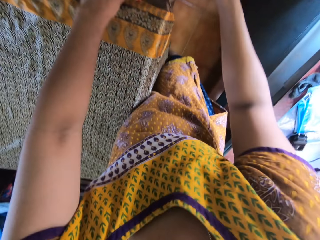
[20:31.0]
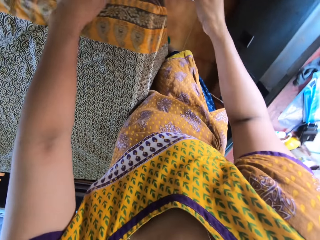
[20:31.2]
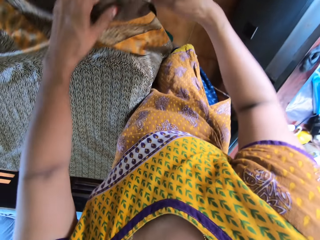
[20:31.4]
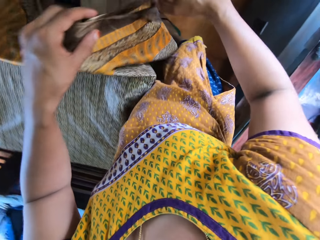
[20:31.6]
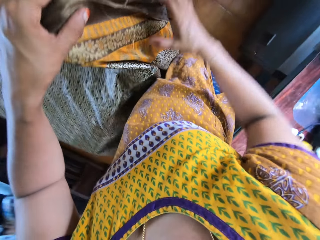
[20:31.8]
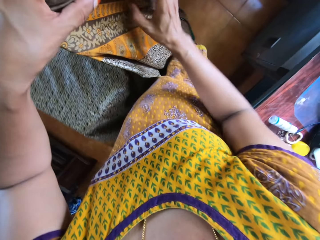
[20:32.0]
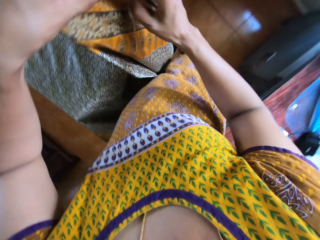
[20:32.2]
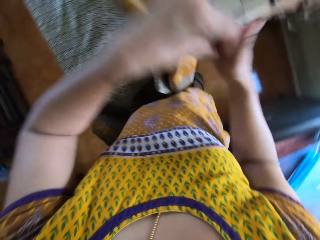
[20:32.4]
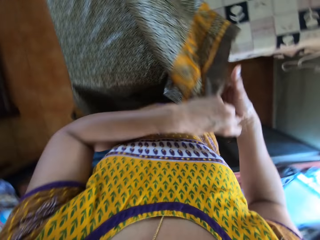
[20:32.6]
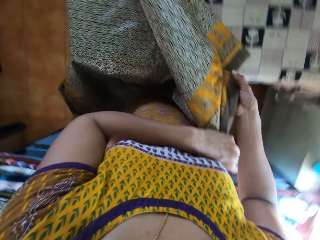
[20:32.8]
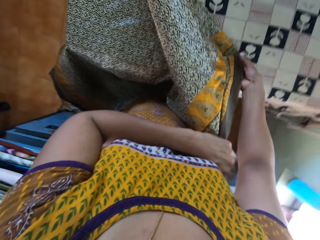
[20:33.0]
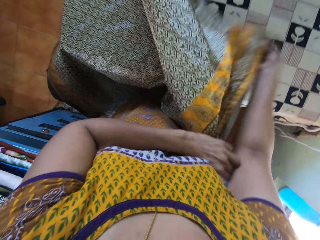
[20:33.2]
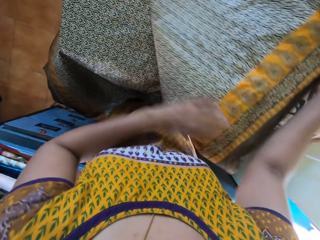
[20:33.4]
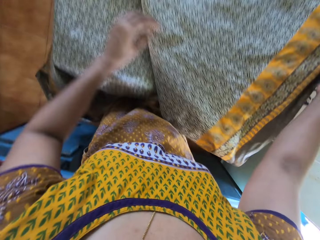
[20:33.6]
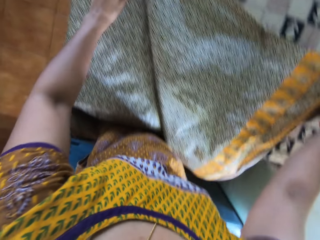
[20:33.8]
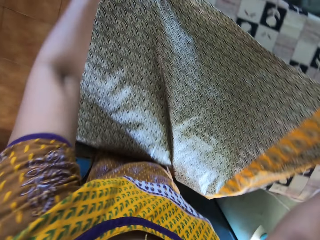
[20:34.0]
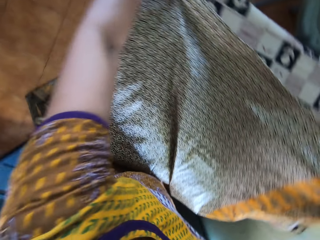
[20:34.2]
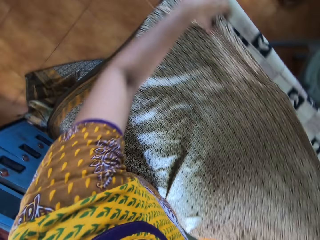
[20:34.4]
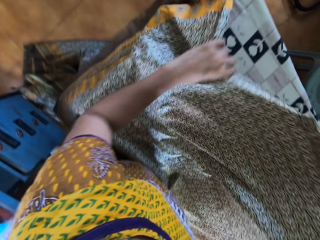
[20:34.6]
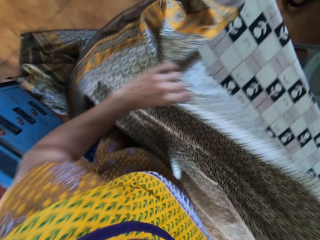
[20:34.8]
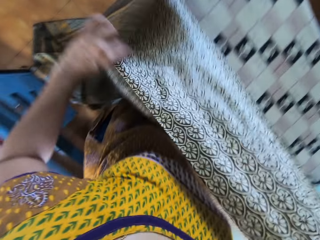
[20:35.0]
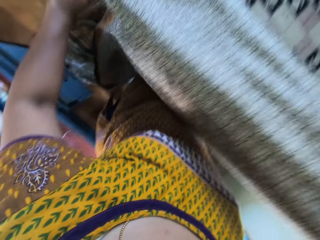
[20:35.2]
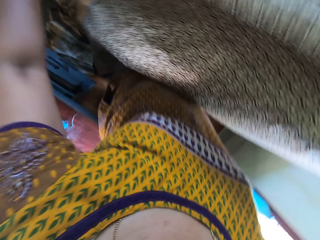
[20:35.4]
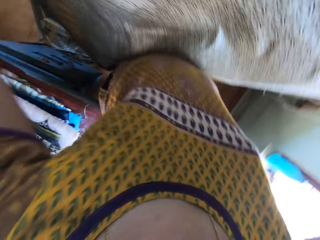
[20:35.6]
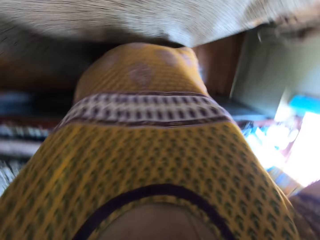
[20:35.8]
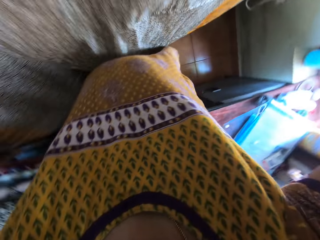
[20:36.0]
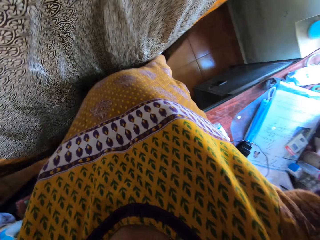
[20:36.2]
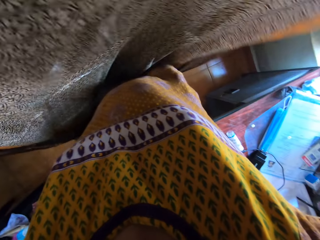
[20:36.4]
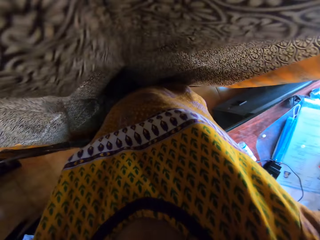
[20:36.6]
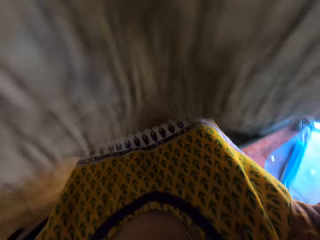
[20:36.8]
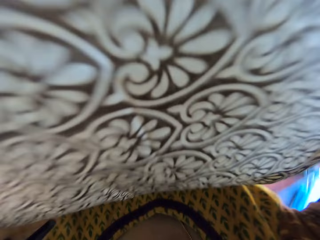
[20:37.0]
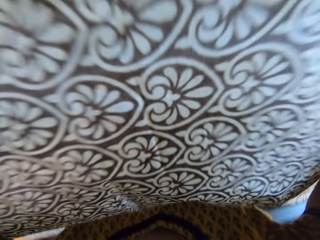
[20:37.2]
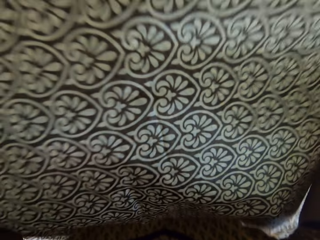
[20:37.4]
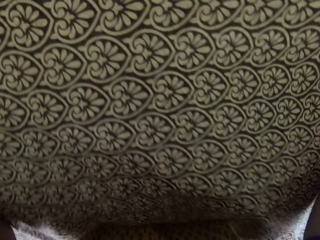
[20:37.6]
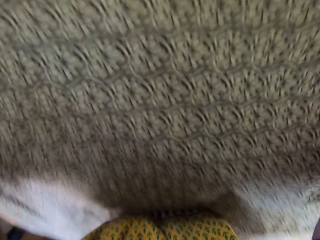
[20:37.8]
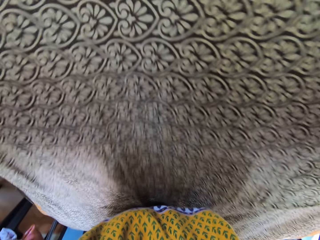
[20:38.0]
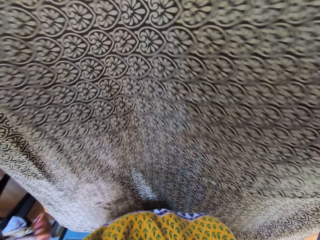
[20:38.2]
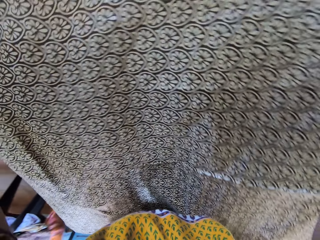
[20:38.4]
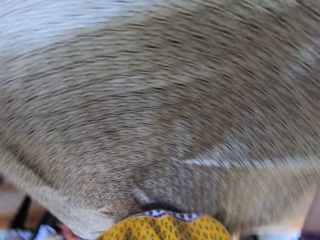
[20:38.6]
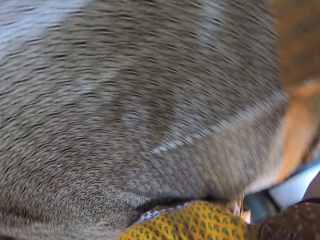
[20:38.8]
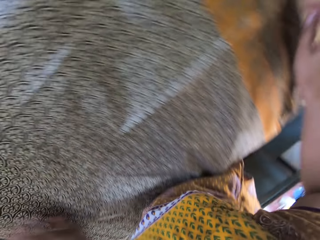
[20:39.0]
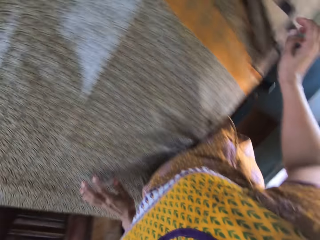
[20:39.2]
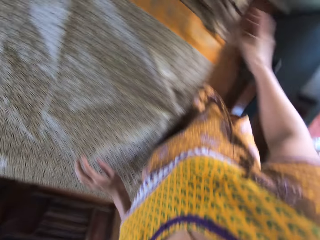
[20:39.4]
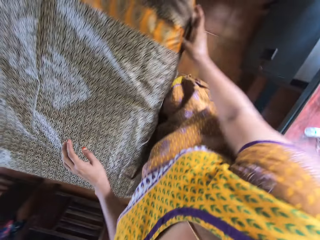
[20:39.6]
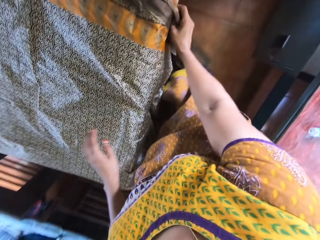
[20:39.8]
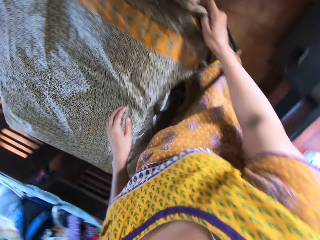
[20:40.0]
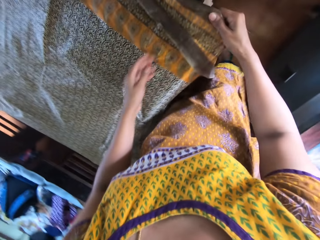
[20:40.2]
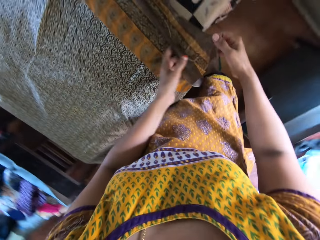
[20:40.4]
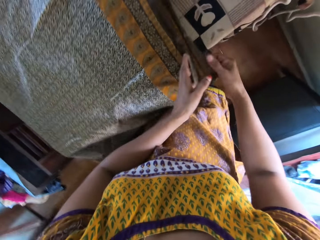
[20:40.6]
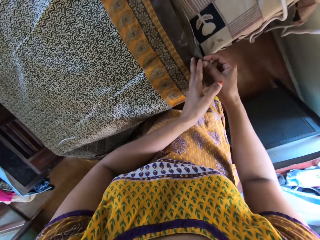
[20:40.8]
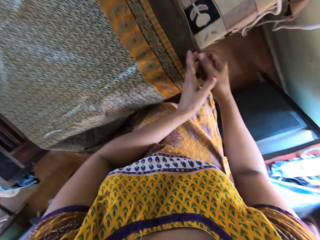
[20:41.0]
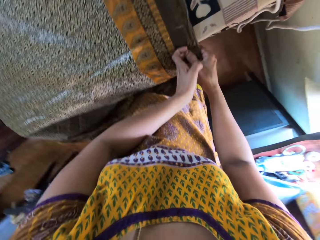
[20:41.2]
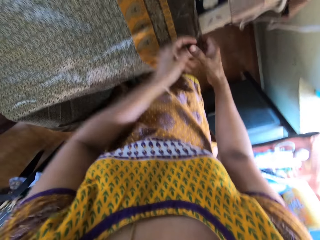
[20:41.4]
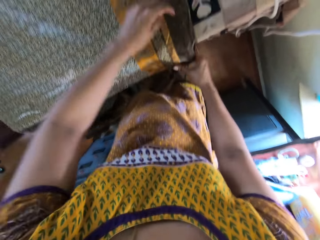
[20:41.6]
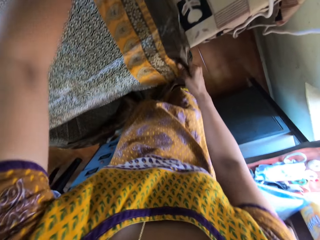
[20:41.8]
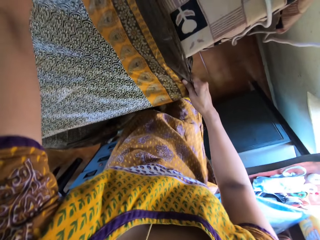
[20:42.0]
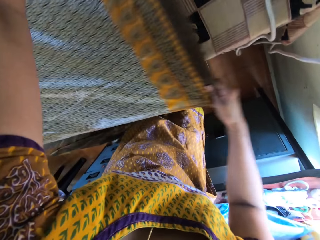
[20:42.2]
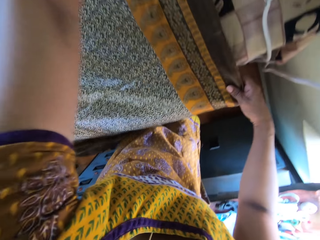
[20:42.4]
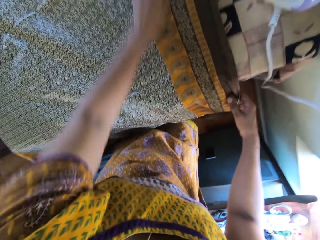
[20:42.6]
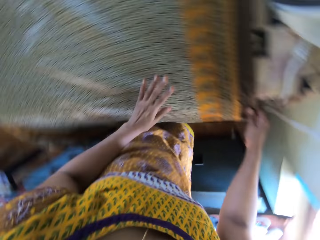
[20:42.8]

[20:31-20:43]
The camera wearer puts the iron box on the table. She picks the cloth on the table. She adjusts the cloth on the table with her hands. She lifts the cloth, spreads the cloth on the table, and fixes the cloth on the table.

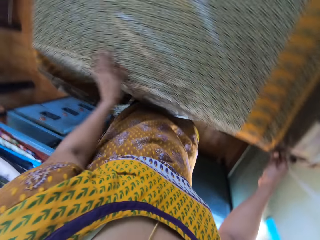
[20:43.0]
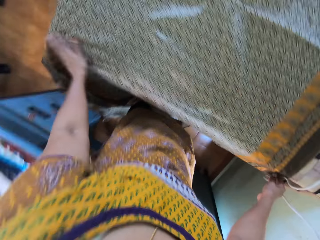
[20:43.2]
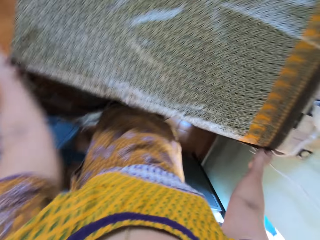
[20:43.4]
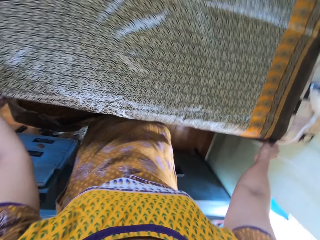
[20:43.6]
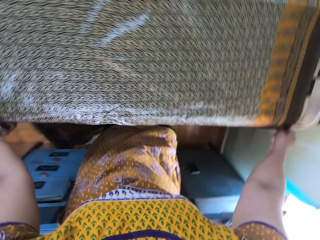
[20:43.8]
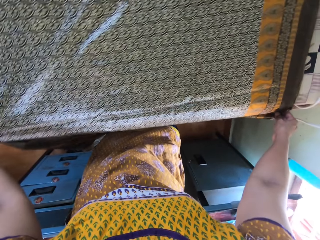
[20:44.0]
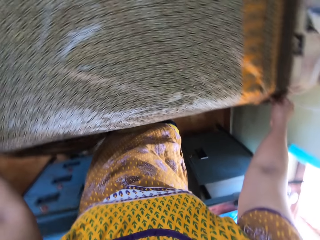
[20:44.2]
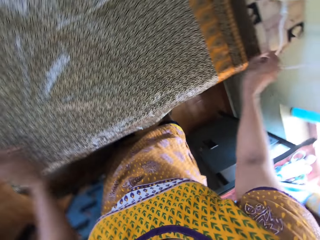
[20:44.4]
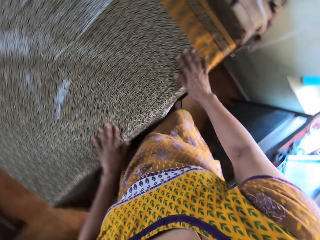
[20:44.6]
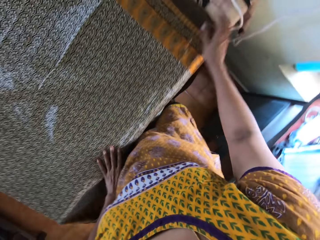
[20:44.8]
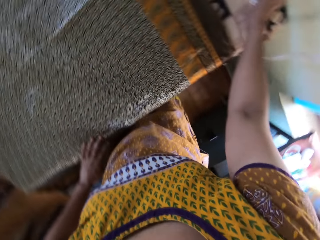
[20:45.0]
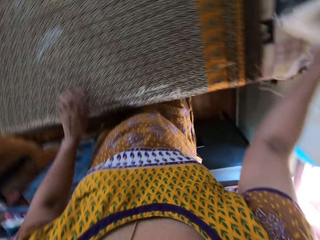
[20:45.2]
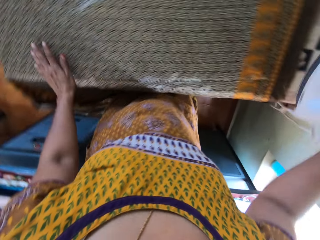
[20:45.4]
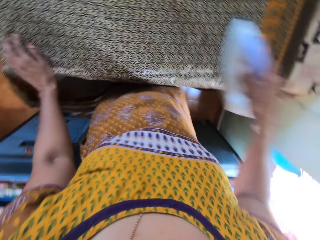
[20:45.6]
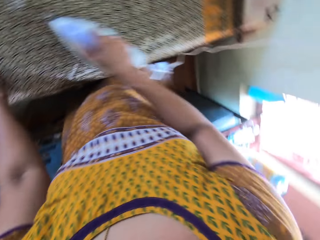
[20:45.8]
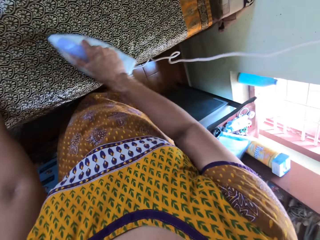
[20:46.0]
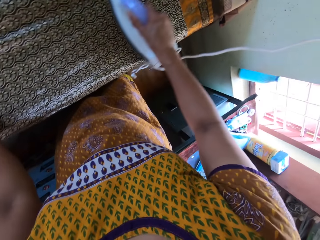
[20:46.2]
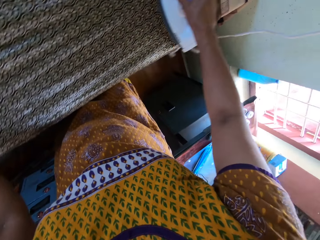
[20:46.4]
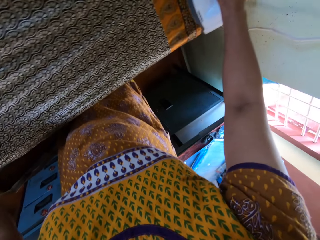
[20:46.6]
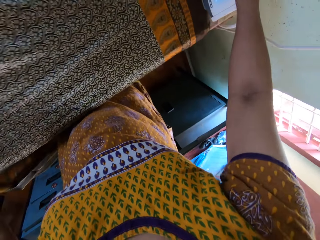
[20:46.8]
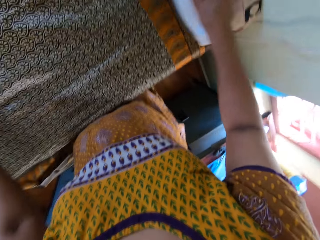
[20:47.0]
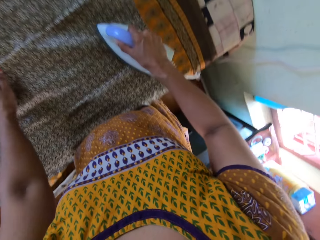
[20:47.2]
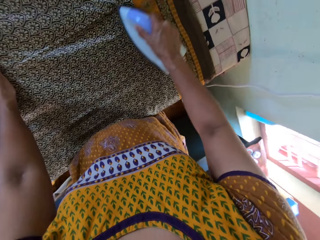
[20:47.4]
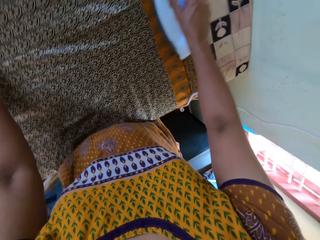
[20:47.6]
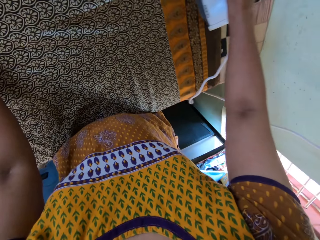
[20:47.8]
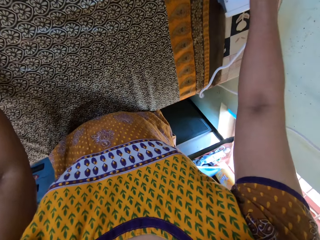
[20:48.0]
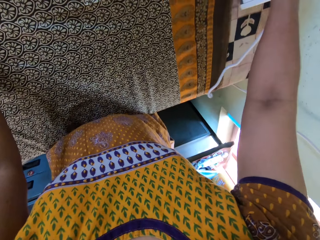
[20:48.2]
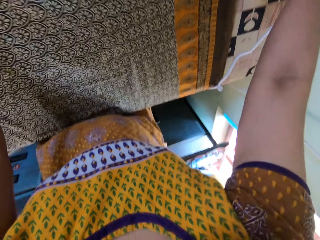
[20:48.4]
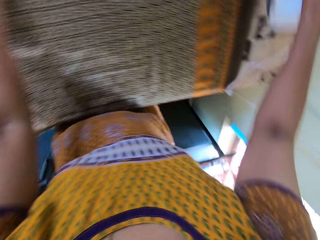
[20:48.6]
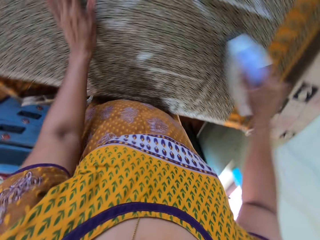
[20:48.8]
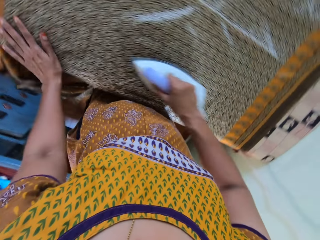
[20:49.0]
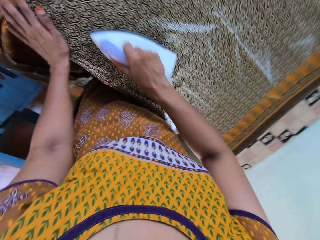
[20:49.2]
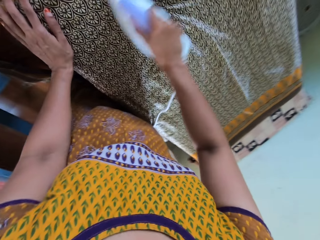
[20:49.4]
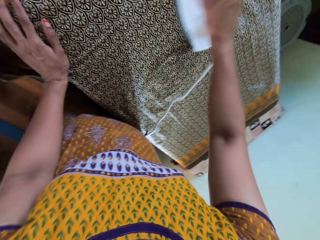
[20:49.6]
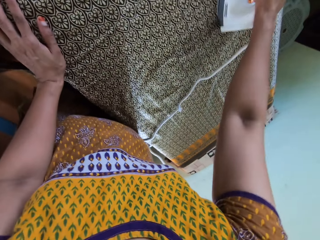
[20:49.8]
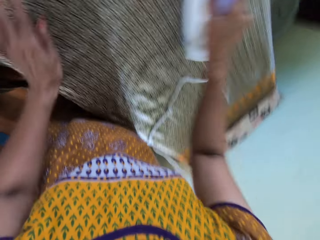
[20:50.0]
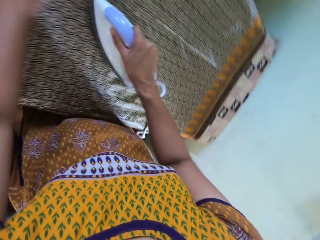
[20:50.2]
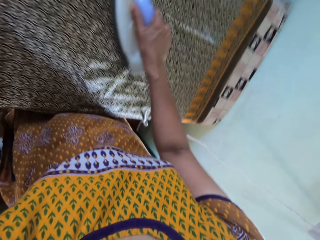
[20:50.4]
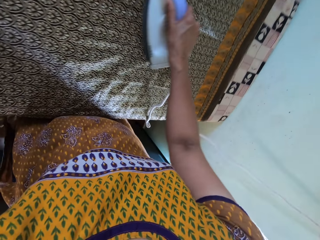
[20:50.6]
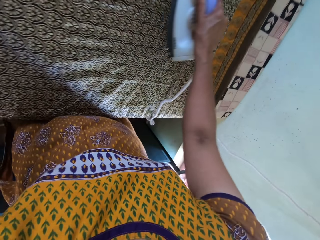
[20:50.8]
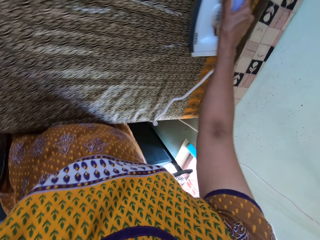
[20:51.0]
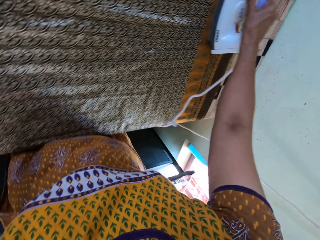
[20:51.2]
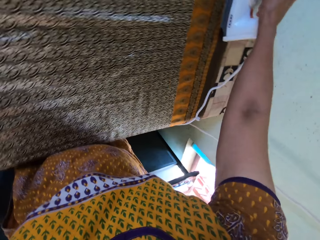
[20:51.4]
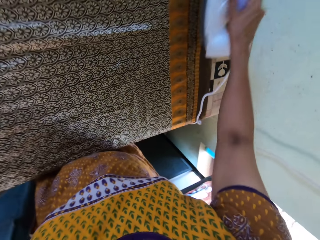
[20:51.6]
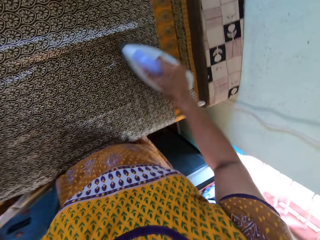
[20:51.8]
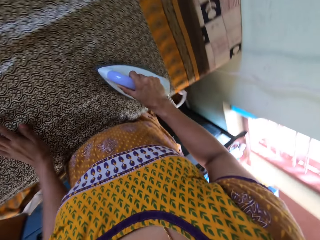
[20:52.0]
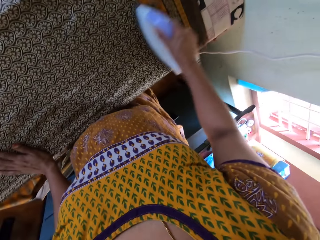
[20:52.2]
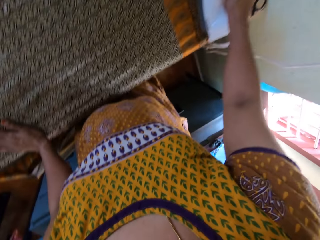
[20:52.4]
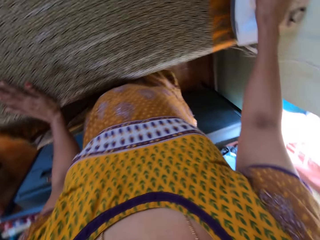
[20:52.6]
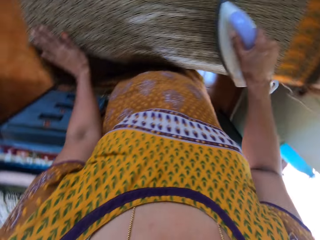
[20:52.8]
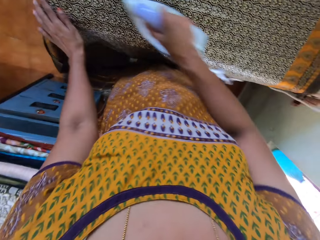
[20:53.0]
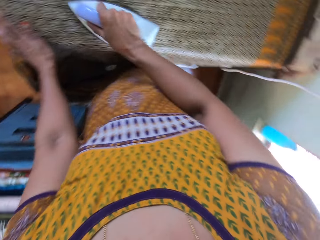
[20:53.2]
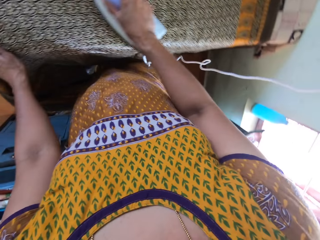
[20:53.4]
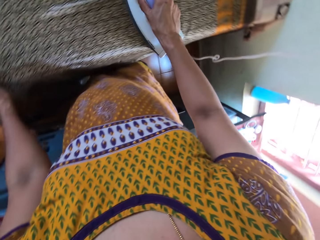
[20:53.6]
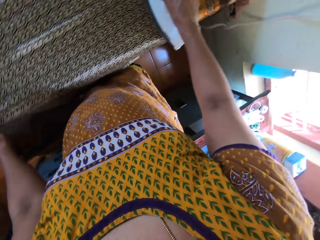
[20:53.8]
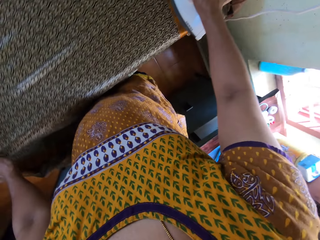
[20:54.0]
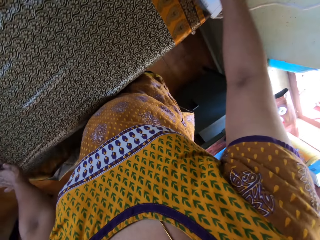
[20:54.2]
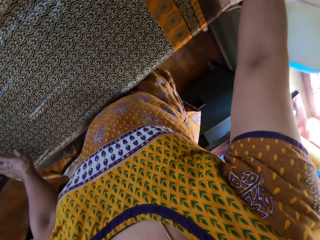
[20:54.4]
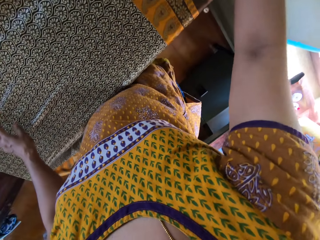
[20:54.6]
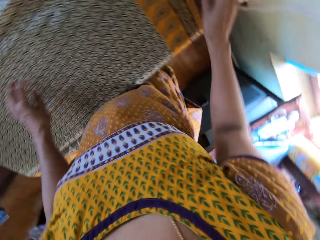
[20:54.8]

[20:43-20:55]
The camera wearer picks up the iron on the table with her right hand. She irons the cloth on the table with the iron in her right hand. She adjusts the cloth on the table with her left hand.
